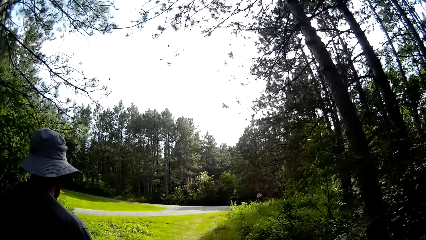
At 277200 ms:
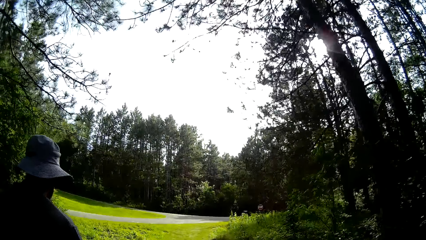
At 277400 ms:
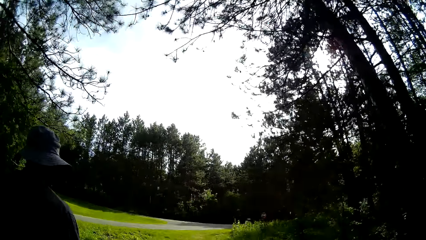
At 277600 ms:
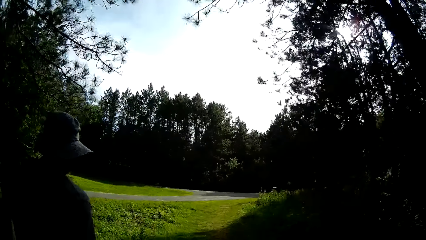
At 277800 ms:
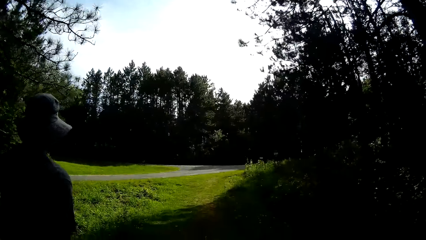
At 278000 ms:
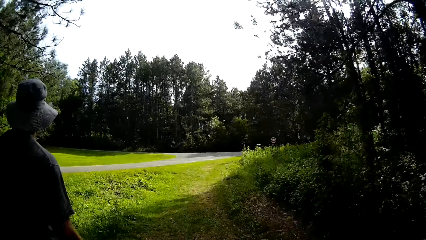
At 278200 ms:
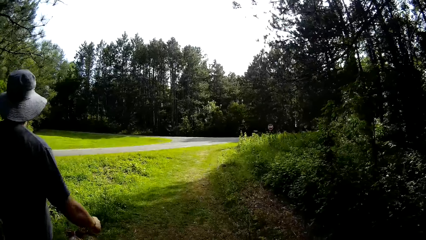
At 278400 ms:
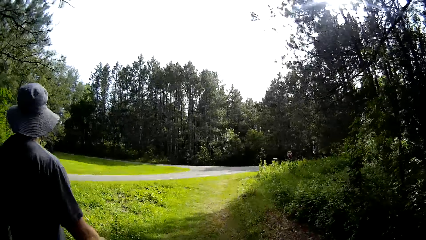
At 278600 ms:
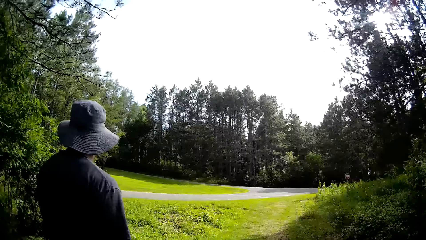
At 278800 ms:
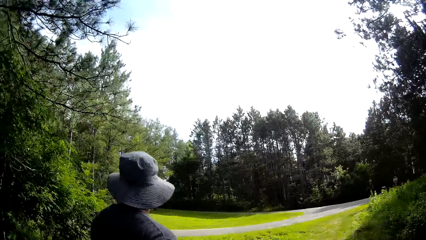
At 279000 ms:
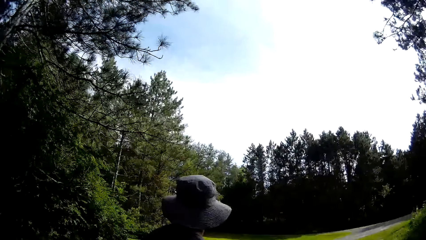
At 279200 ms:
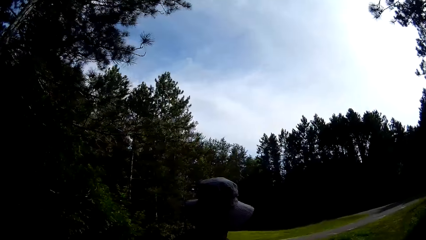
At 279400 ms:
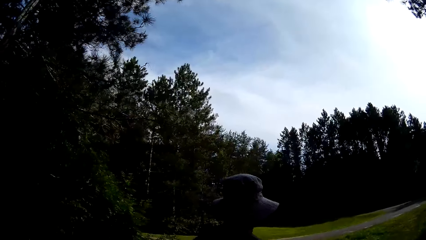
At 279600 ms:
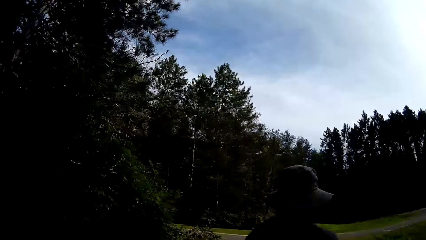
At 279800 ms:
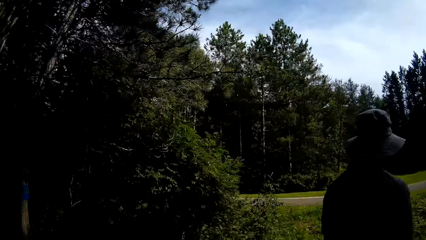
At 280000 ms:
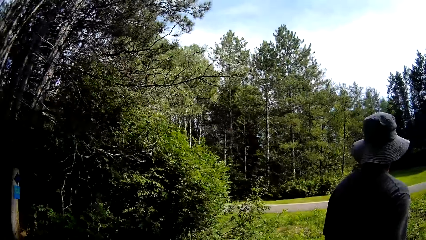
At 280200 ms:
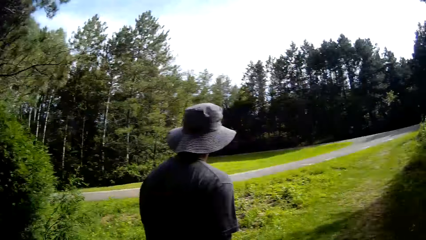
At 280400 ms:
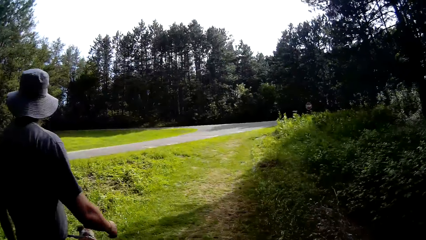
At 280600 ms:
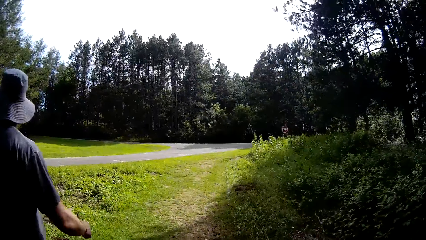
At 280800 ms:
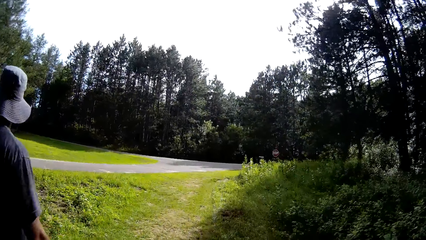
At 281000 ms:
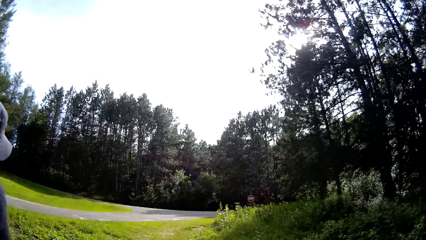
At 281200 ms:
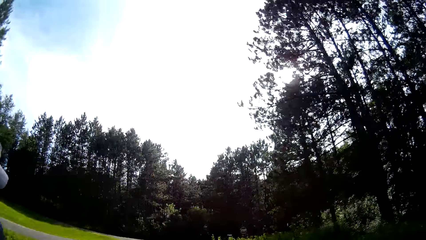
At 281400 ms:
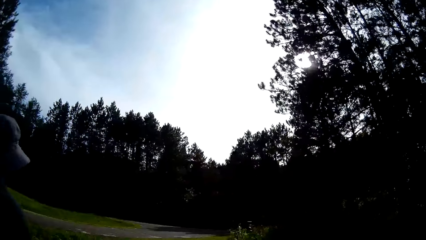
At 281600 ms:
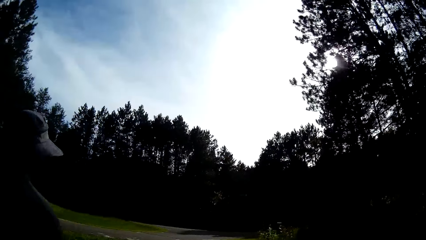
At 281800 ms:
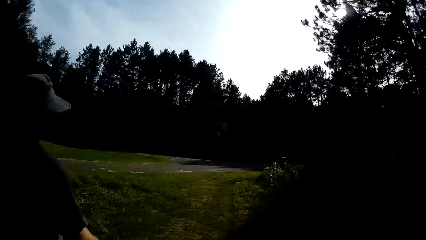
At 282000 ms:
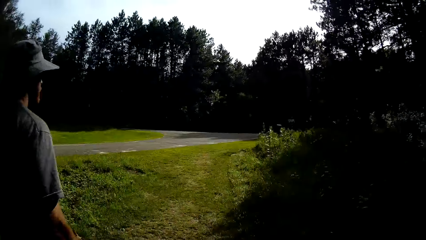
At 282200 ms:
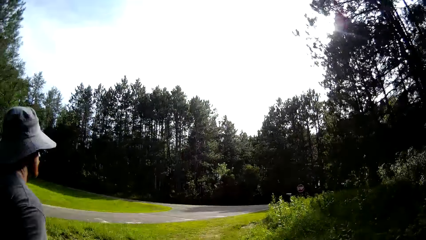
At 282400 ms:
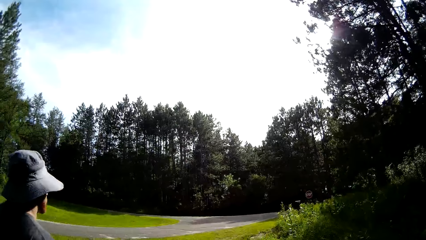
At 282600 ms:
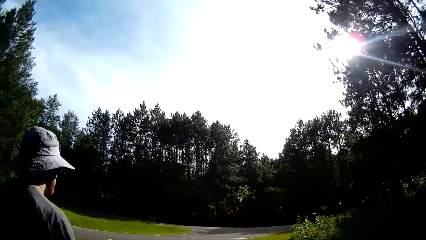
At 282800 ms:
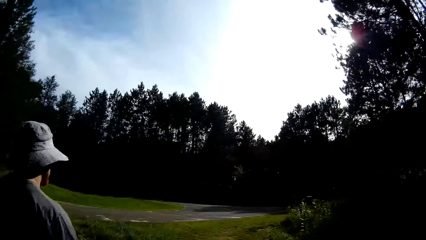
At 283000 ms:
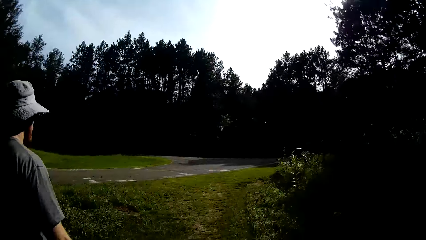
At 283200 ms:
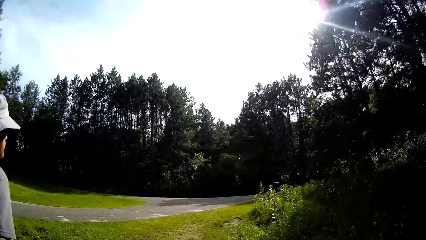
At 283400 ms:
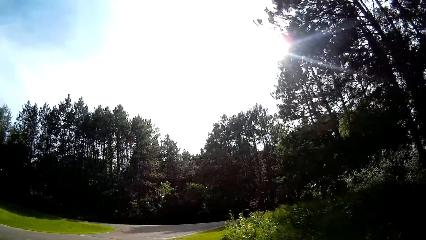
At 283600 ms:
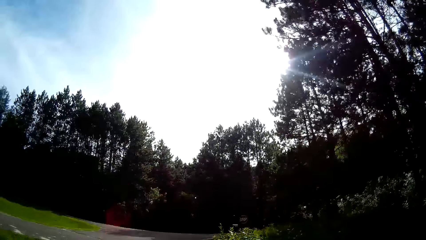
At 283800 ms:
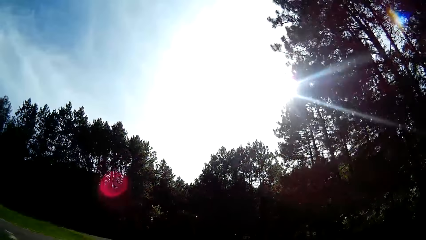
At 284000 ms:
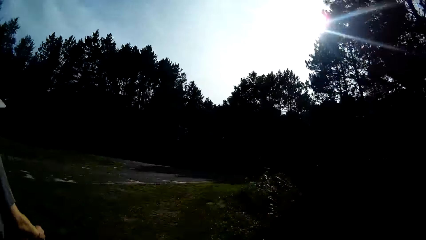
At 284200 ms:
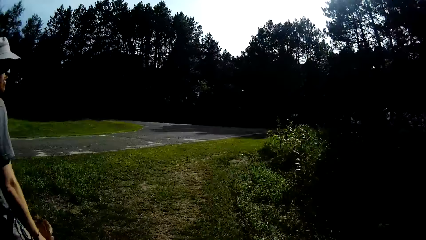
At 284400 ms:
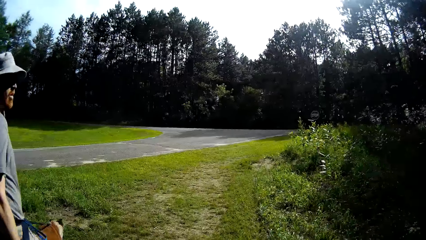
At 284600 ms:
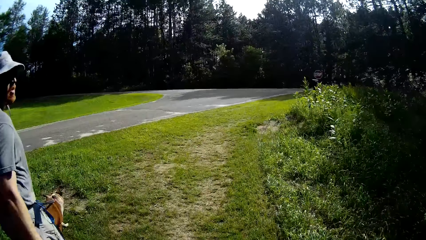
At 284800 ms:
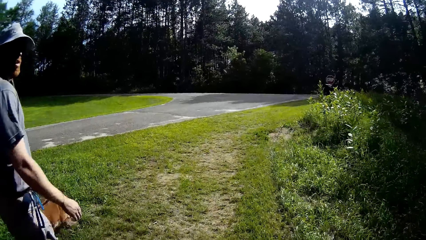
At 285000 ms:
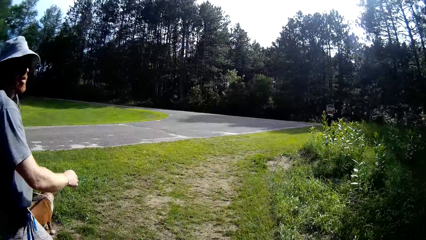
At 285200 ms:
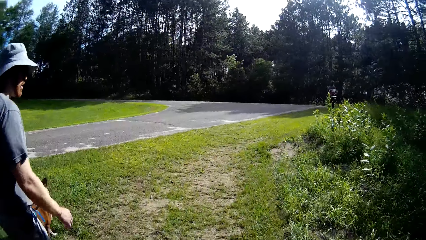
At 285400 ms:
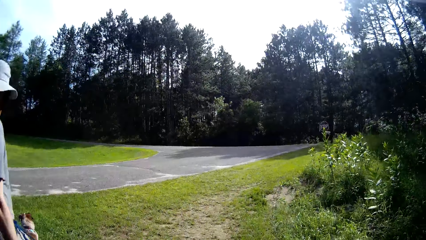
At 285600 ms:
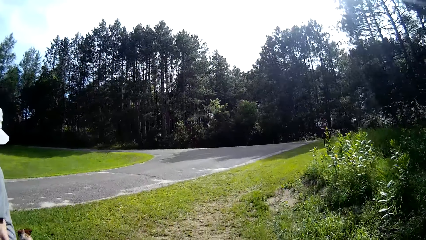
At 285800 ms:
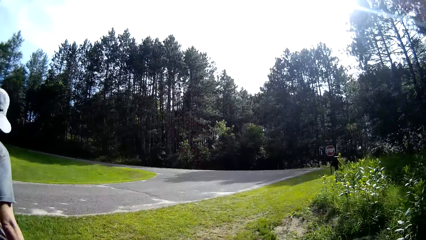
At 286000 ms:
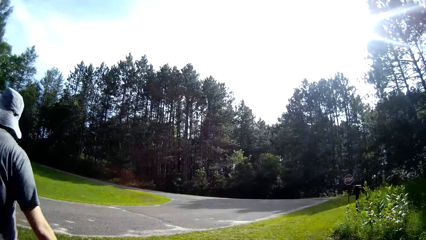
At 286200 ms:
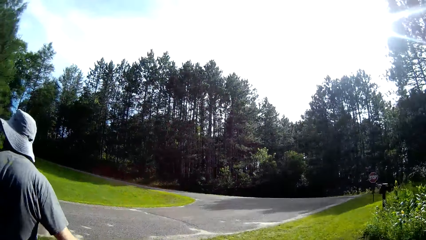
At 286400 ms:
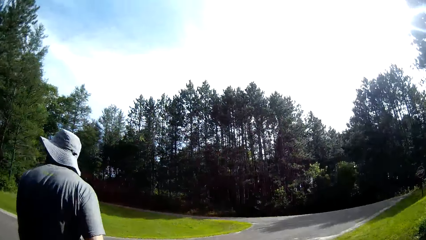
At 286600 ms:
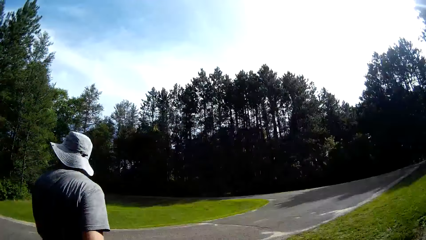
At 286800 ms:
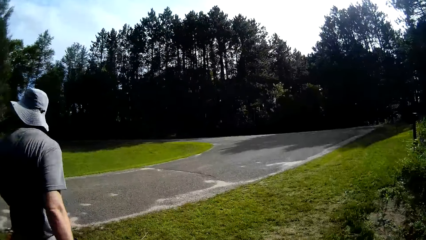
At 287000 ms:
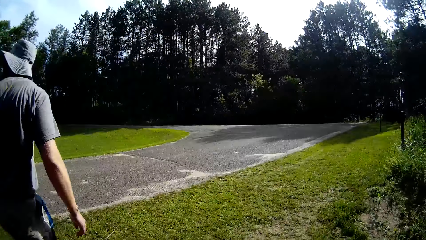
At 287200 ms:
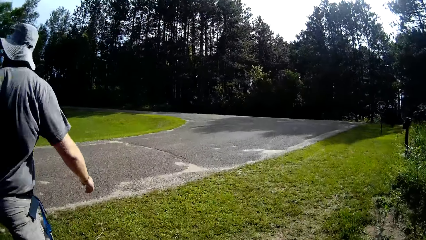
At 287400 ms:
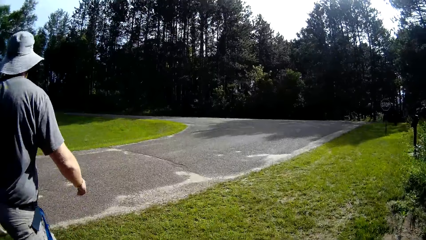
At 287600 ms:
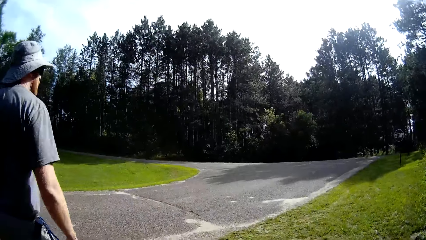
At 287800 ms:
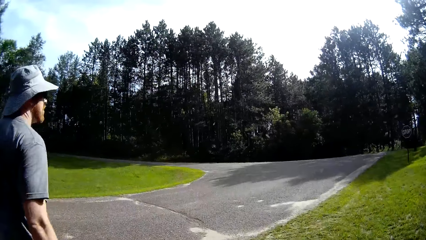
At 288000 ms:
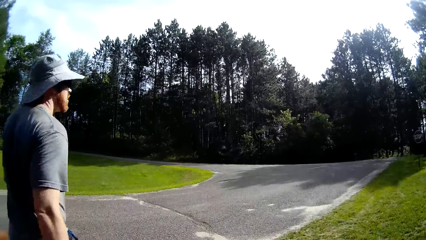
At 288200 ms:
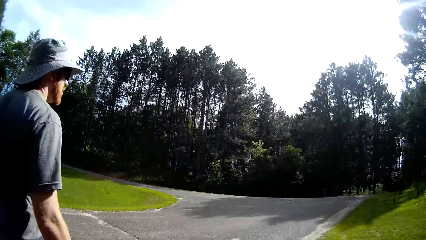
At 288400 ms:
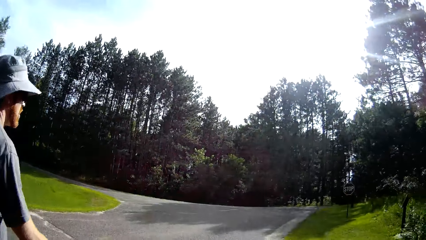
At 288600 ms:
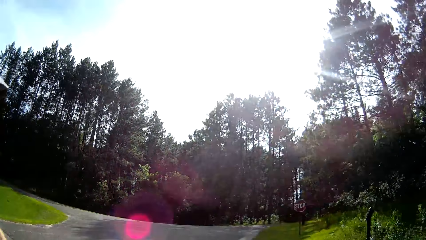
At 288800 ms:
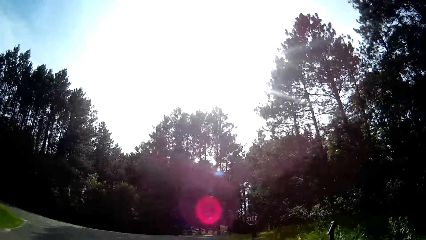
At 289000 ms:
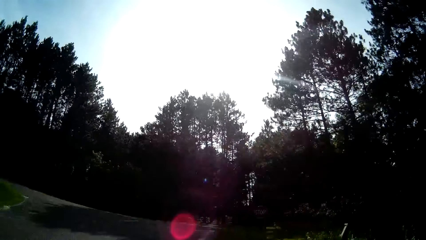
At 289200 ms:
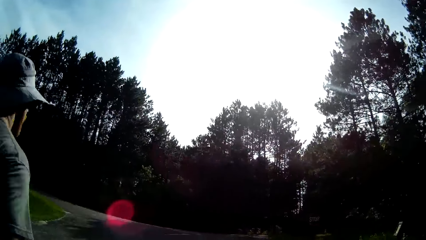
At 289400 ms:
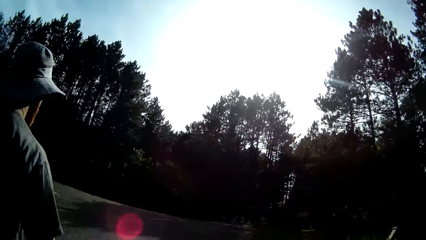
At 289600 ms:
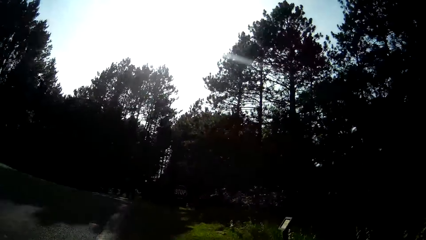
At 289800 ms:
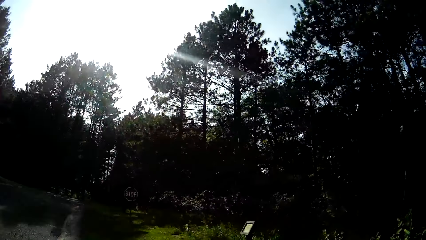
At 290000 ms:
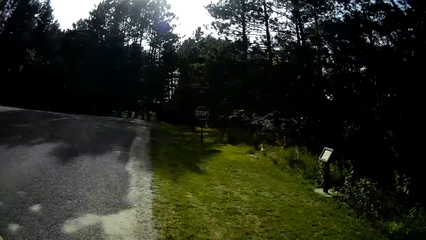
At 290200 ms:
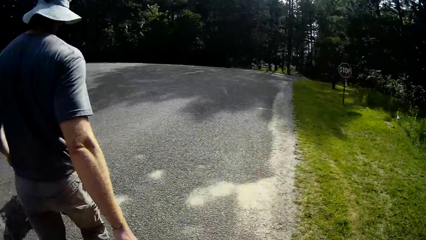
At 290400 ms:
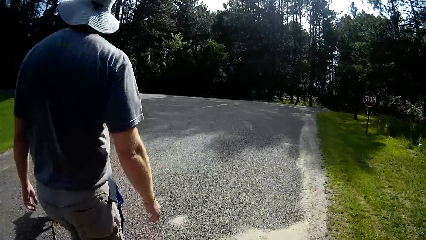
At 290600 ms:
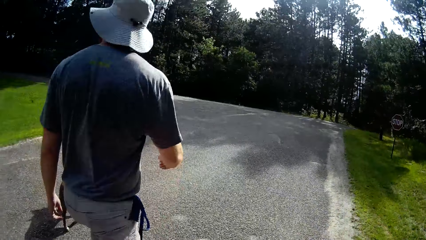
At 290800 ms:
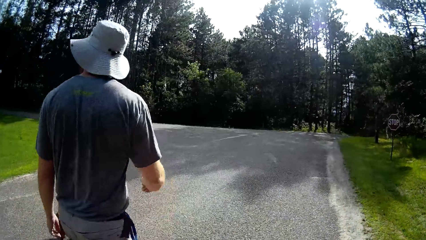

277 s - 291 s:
A man walks with a dog.

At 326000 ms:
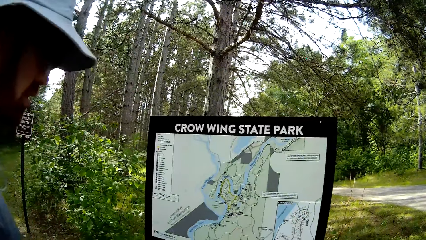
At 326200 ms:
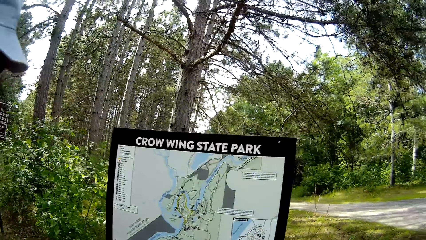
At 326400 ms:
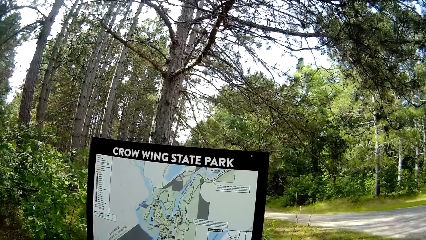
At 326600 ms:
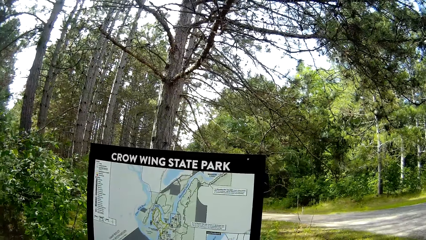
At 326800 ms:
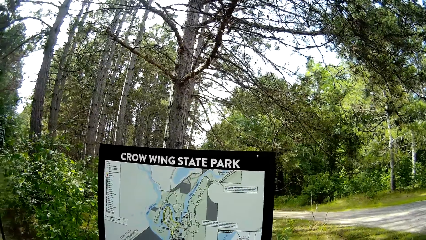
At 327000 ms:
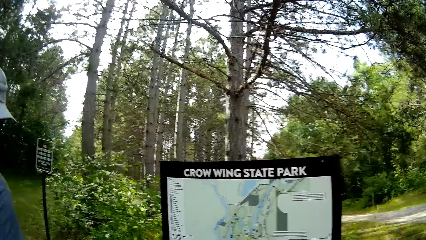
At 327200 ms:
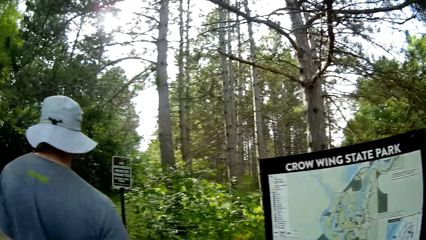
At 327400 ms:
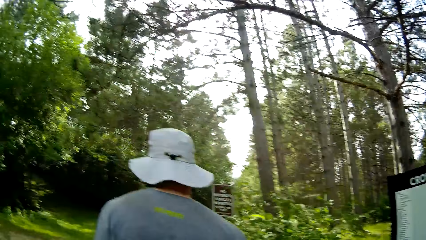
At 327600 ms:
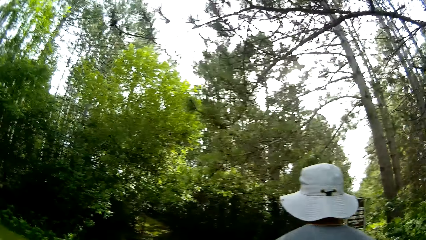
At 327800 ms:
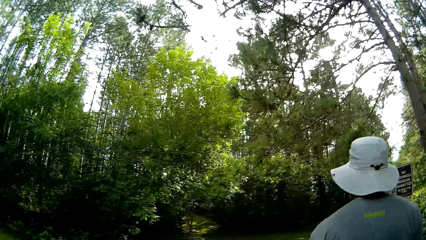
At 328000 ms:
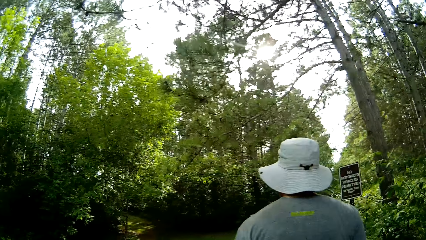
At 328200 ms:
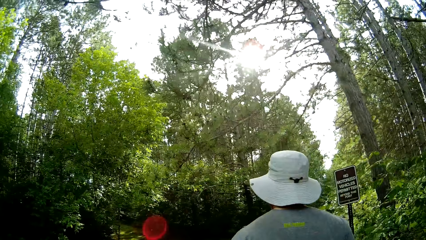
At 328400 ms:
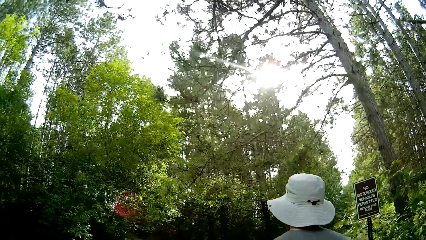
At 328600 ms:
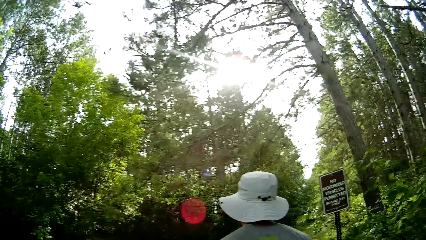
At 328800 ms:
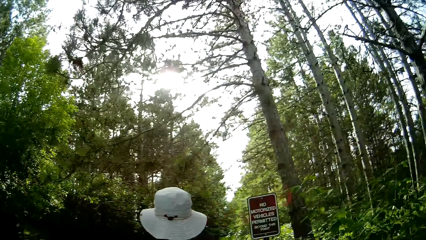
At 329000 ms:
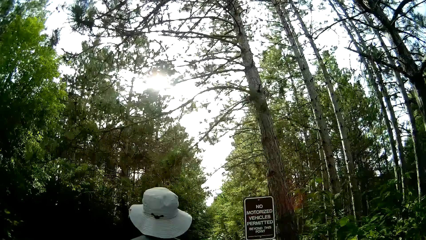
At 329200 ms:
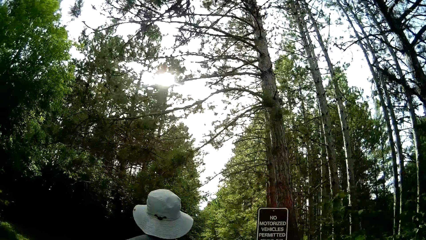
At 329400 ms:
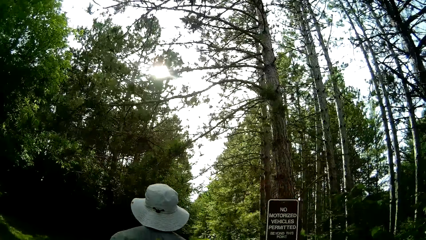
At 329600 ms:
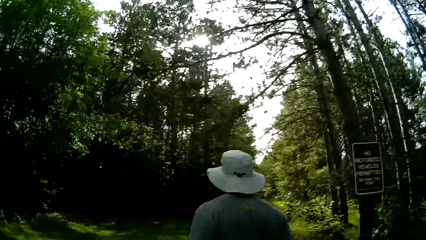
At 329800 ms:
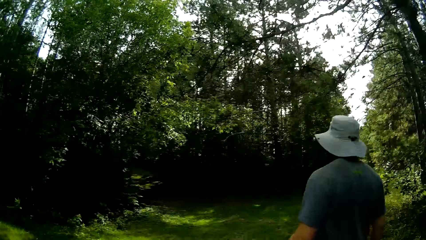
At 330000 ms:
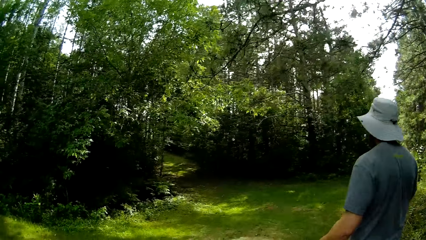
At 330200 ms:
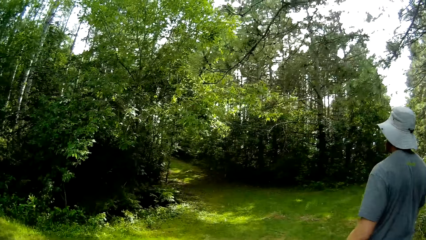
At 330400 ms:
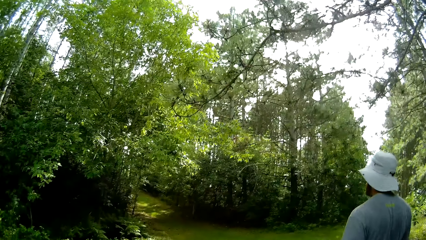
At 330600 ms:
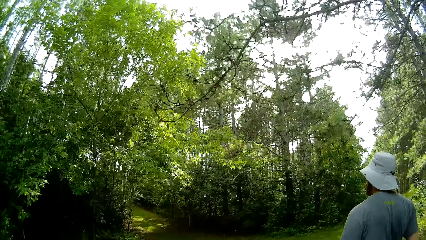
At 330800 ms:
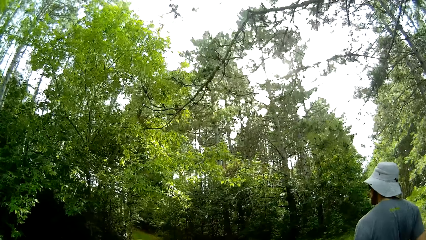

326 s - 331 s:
The camera wearer walks on the road with a man with a dog.
